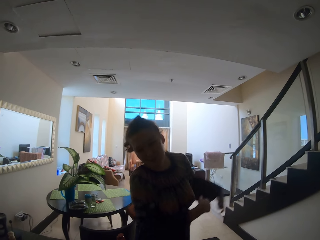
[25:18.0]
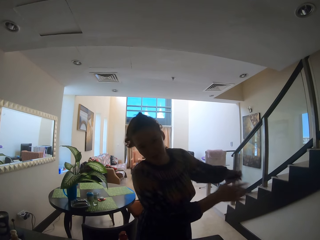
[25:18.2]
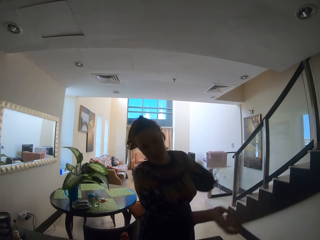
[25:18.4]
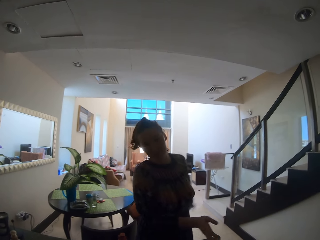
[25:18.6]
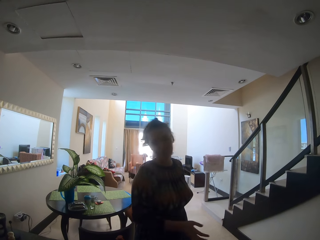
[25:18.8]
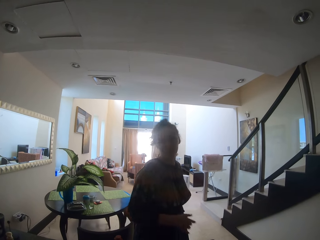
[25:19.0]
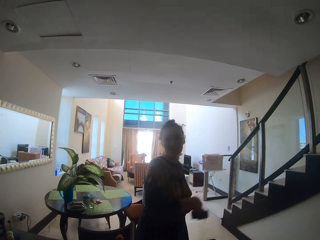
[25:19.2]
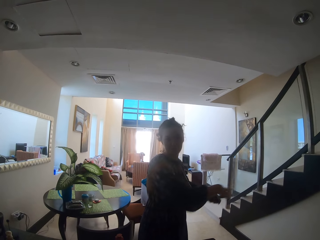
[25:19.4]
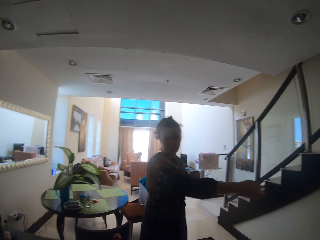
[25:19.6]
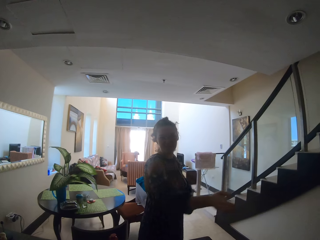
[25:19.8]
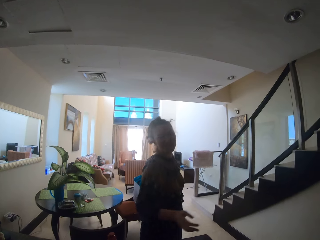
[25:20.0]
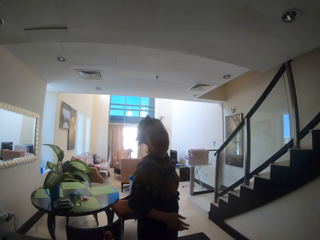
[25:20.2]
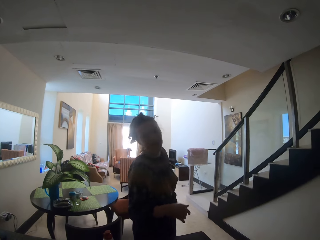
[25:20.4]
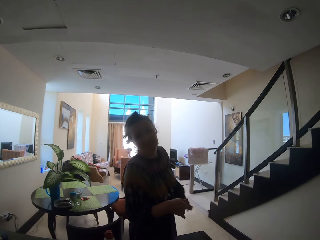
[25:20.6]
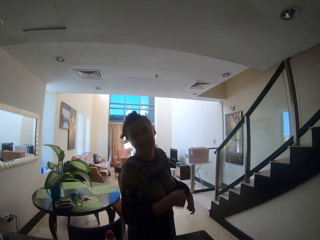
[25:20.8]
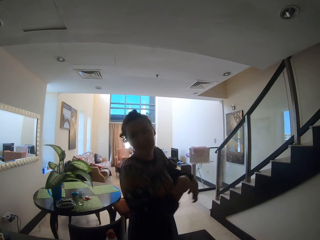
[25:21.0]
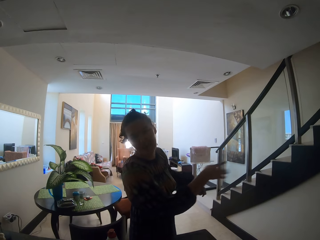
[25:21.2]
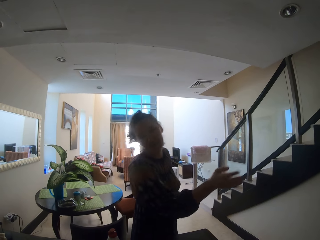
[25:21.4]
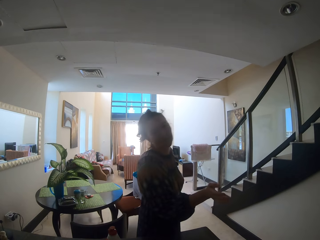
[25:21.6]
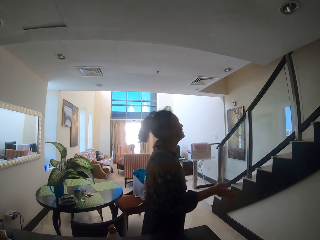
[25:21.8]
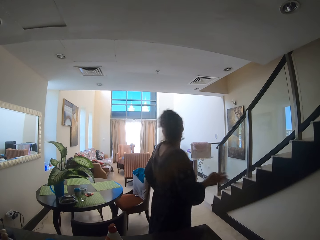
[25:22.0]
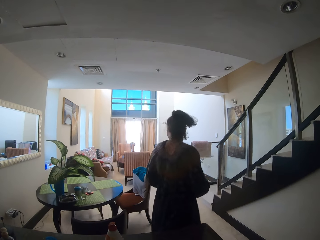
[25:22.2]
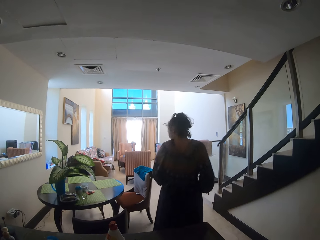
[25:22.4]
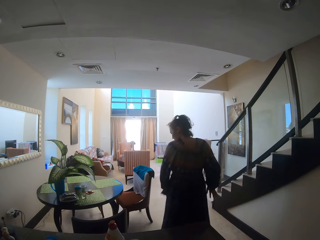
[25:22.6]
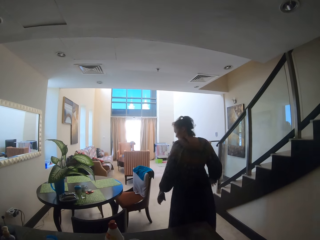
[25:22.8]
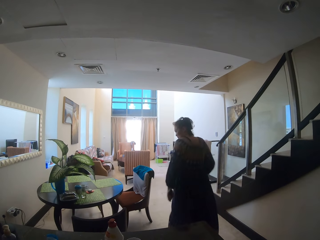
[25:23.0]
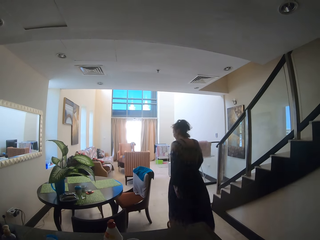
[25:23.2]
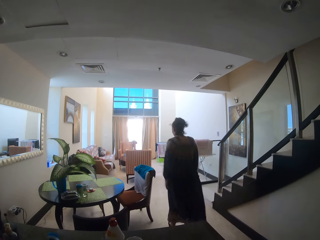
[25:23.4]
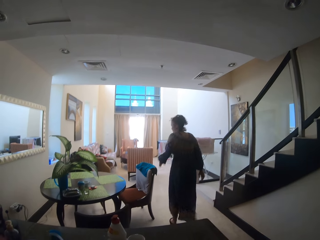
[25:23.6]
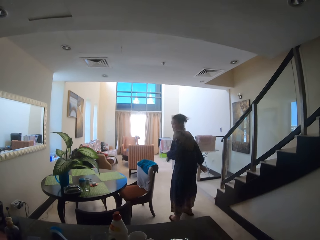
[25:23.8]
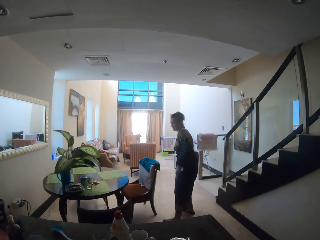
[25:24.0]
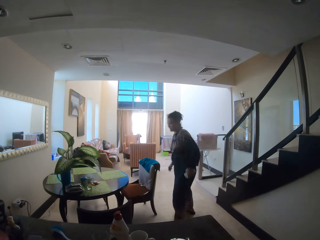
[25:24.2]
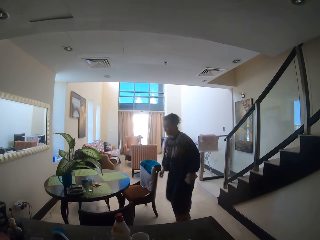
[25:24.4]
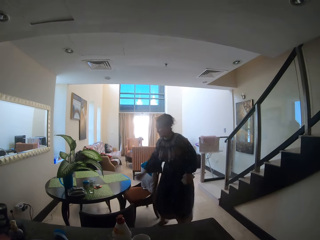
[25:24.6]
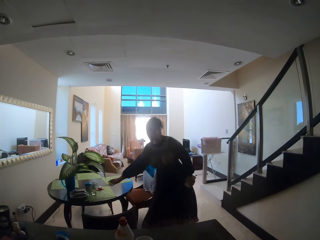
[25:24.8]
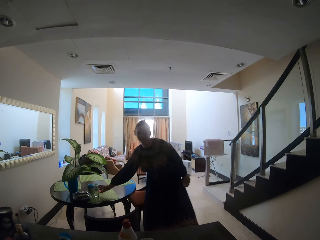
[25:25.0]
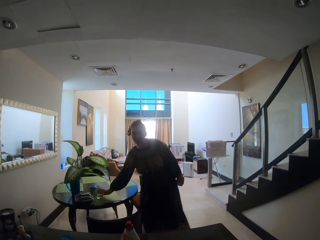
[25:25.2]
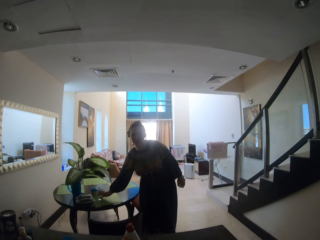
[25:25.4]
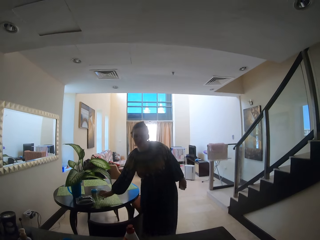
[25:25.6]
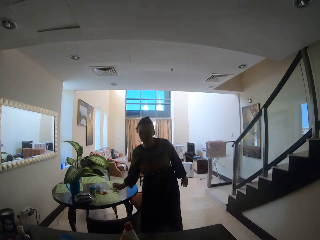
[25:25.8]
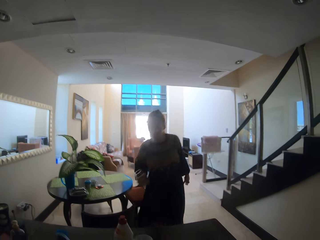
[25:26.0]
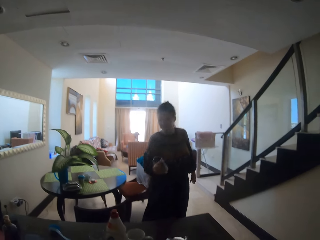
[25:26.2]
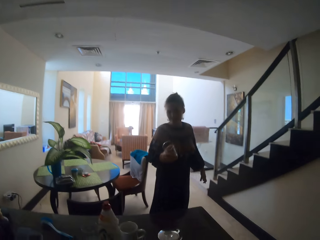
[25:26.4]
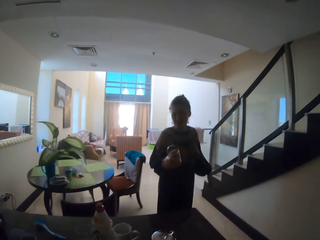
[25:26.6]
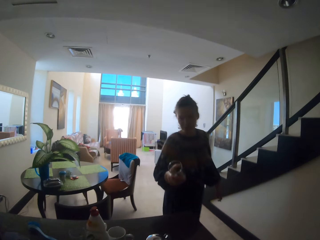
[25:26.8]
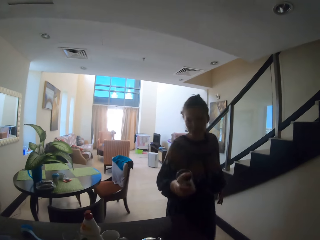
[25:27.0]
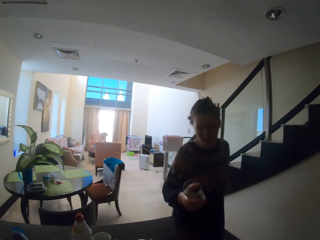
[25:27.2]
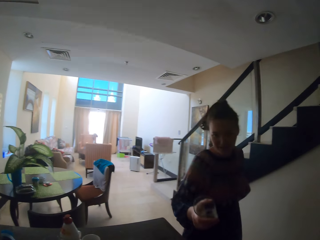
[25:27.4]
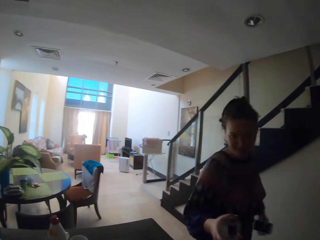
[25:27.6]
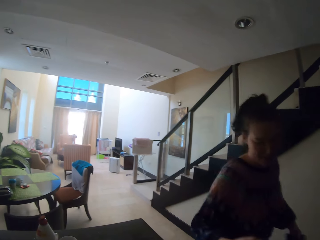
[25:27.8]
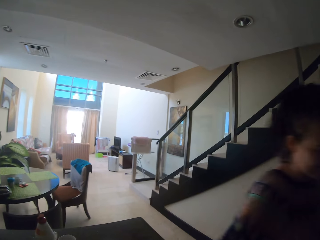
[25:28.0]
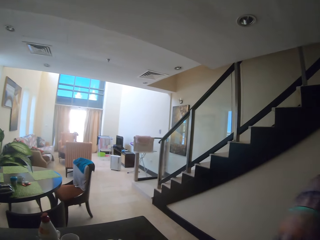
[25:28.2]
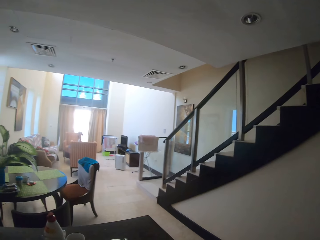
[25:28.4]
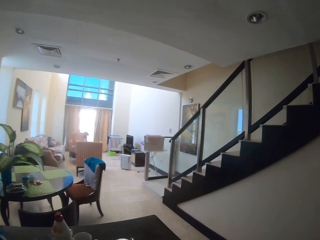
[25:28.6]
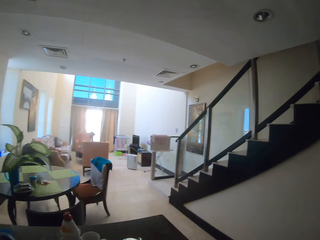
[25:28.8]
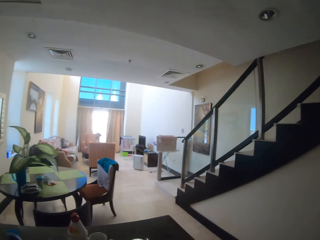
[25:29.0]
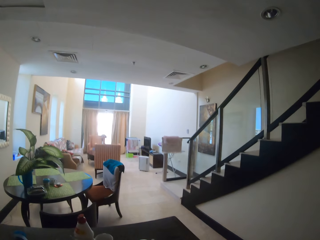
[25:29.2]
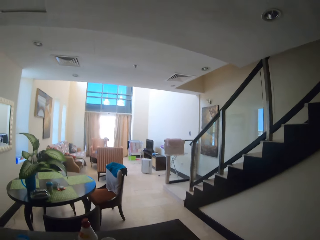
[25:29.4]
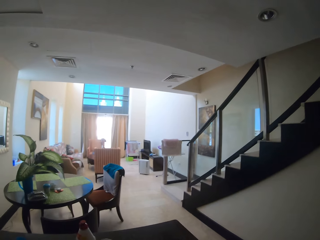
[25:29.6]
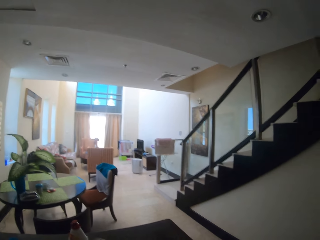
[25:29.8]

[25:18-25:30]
A lady gestures her hands. The lady moves around in the house and picks up a glass cup from the dining table with her right hand. The lady moves around in the house and walks away from the table.

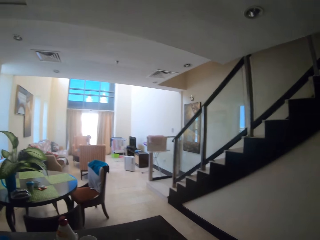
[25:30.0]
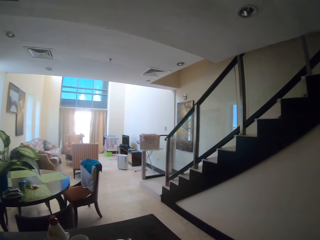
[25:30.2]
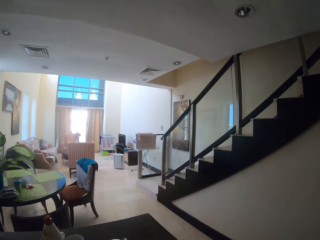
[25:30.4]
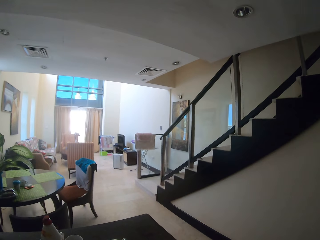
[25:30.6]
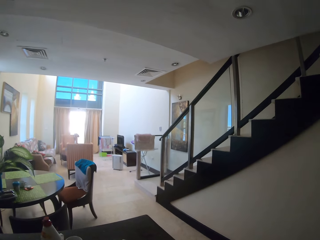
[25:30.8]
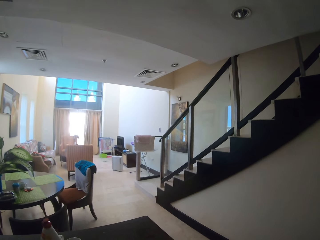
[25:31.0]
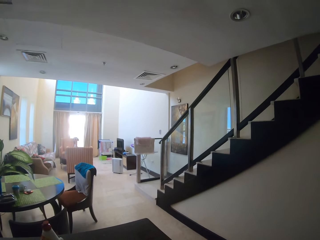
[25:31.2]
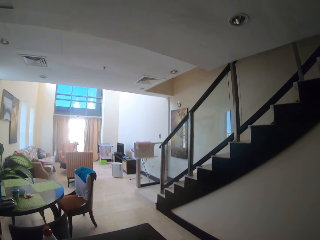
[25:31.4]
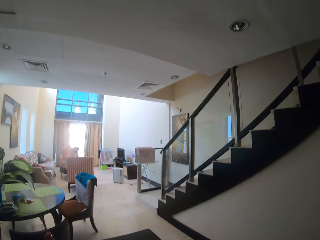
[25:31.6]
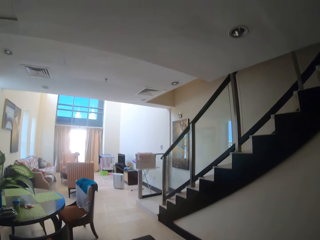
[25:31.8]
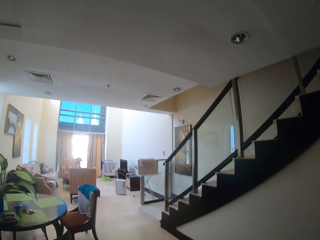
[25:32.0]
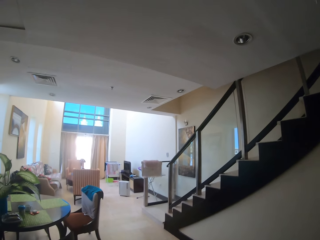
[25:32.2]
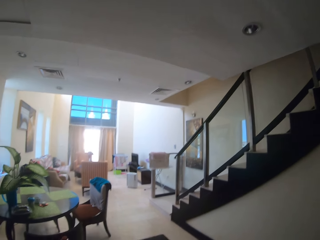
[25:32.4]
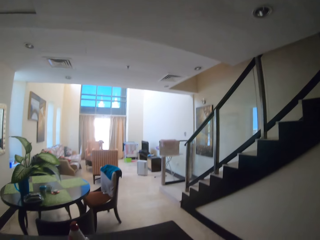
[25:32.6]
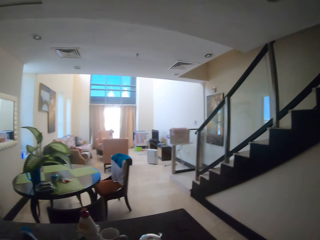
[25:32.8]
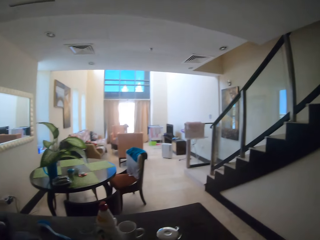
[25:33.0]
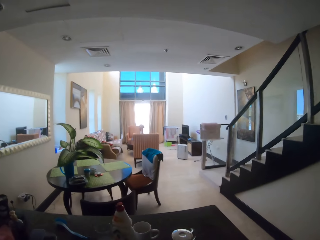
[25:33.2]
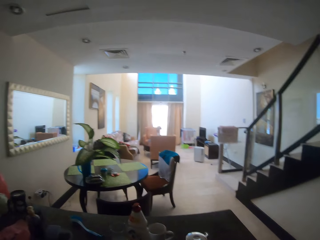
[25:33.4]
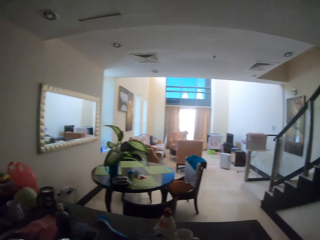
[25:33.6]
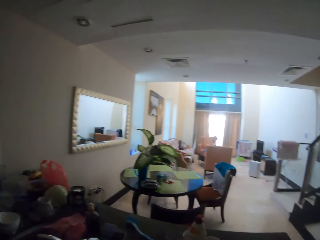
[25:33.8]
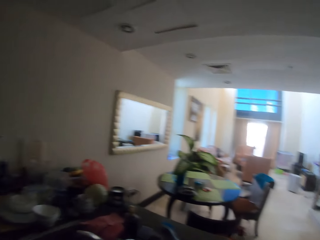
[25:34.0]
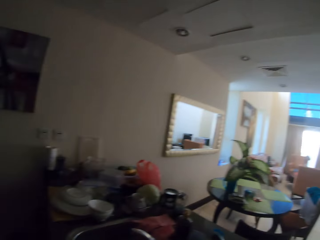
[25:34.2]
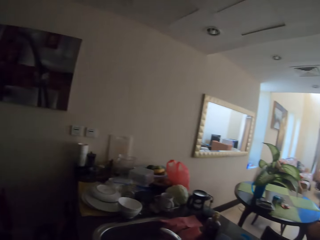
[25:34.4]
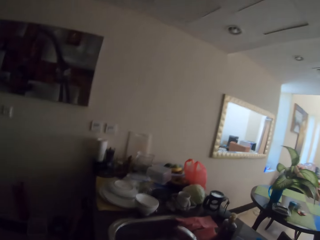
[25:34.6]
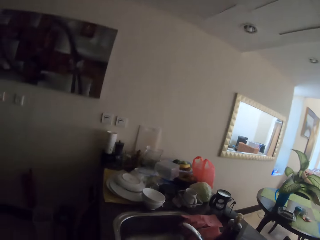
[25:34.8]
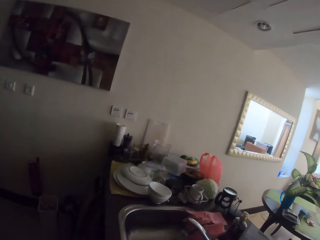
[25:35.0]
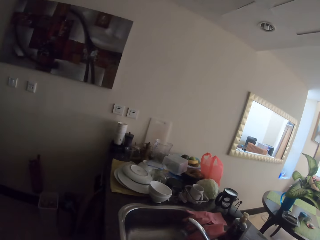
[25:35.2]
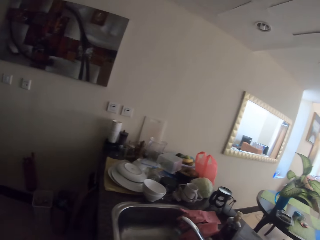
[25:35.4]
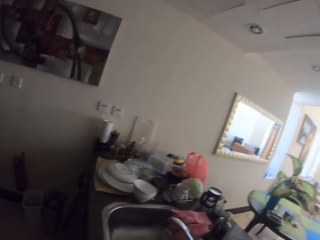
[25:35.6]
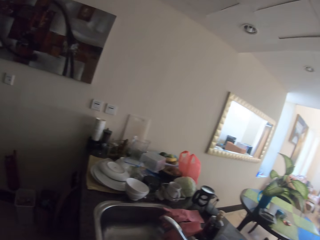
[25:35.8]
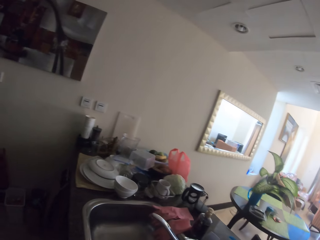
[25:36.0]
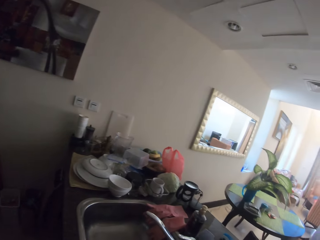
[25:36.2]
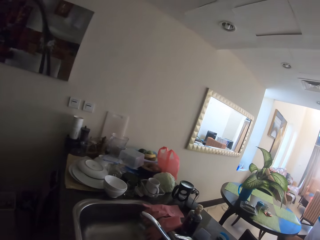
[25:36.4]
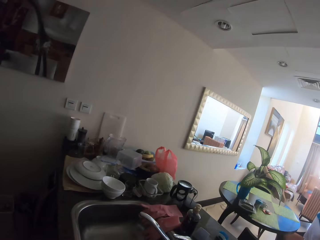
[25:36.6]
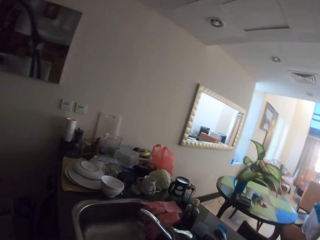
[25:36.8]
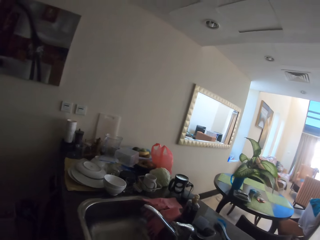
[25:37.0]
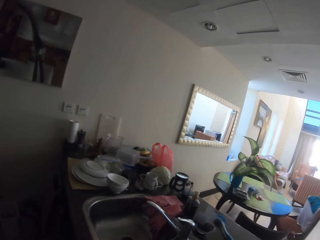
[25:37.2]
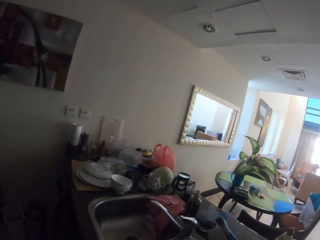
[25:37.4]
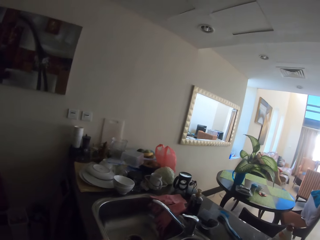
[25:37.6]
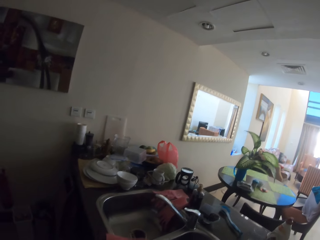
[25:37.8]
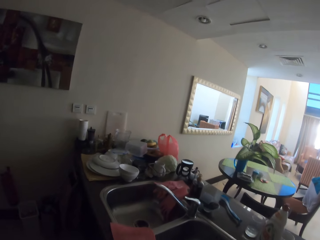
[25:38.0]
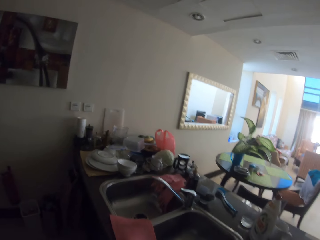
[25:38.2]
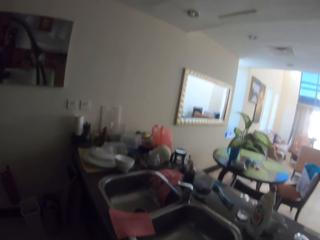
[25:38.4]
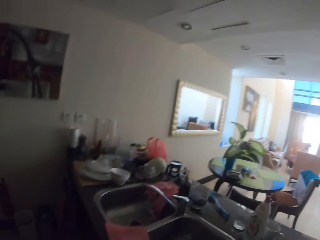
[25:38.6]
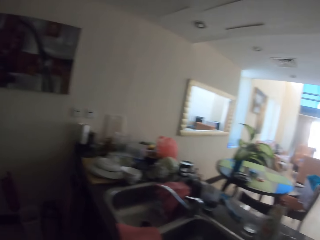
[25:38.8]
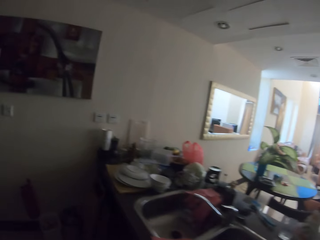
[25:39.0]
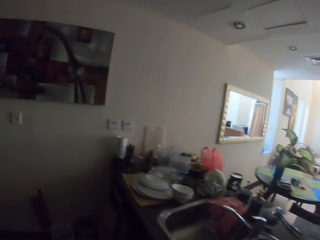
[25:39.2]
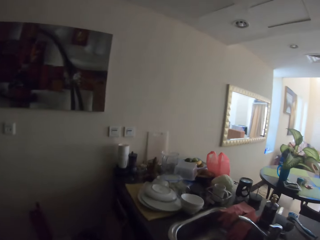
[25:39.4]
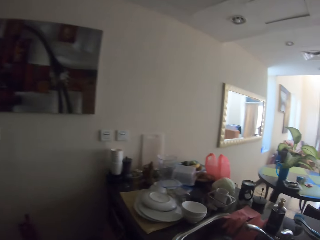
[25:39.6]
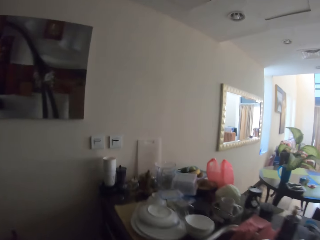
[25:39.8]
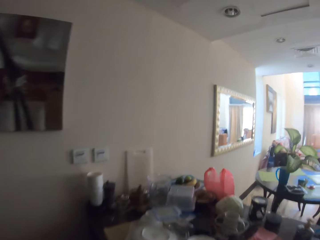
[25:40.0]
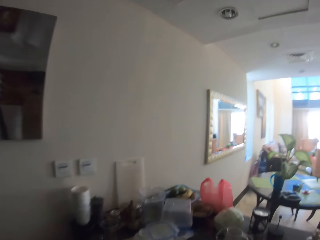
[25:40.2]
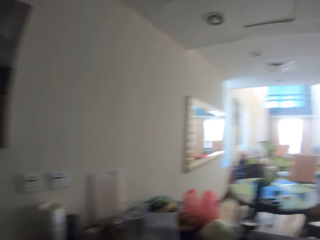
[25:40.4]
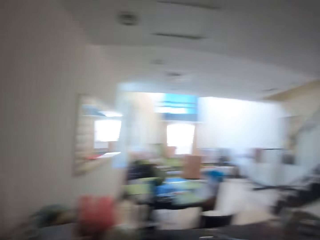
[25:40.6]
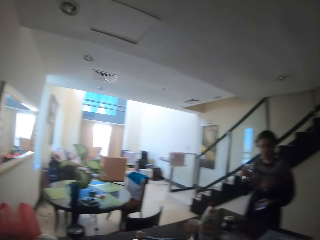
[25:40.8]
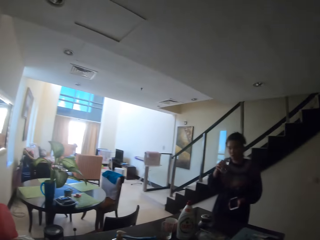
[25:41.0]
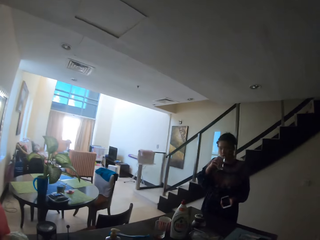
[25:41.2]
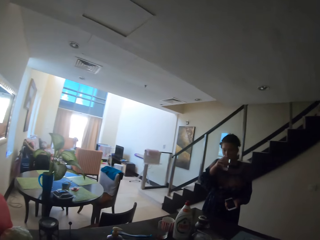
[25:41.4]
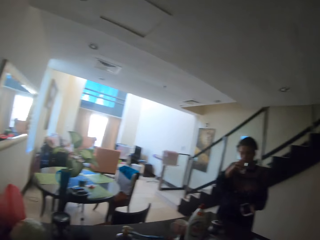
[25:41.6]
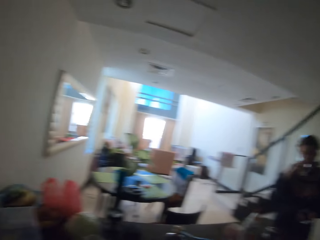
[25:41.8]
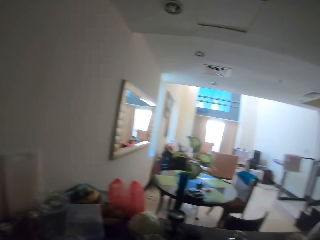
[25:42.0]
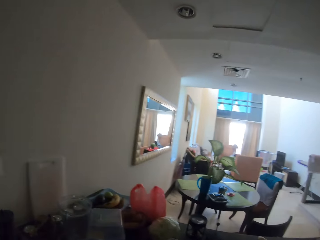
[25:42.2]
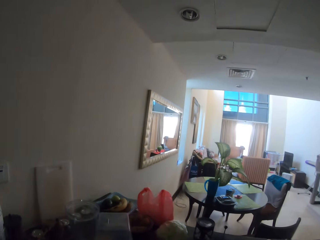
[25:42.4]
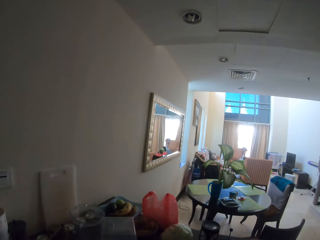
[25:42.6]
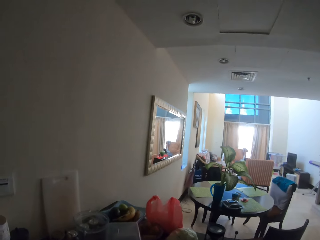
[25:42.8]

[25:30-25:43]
The camera wearer looks around the room. They walk around the kitchen. A lady drinks from the glass cup in her right hand.
